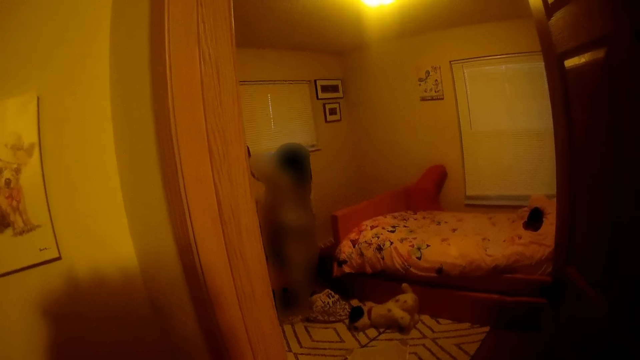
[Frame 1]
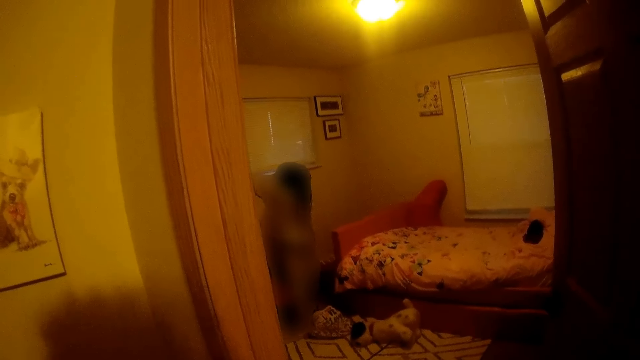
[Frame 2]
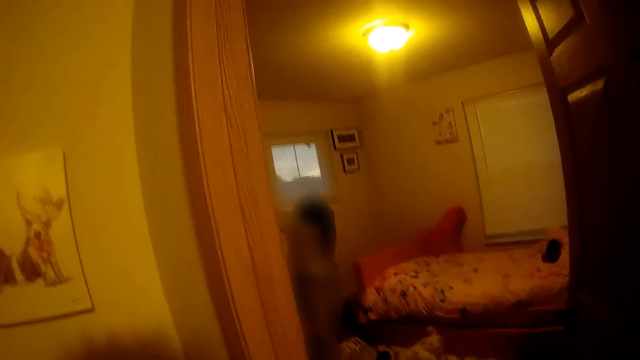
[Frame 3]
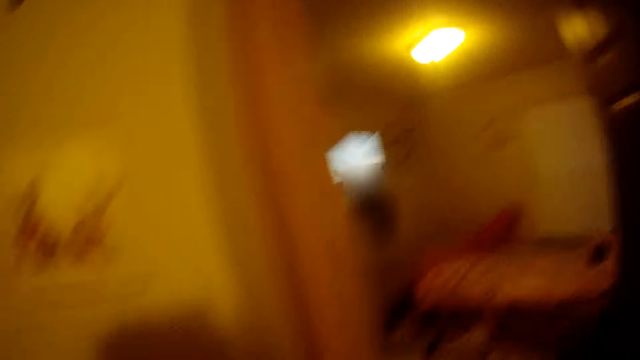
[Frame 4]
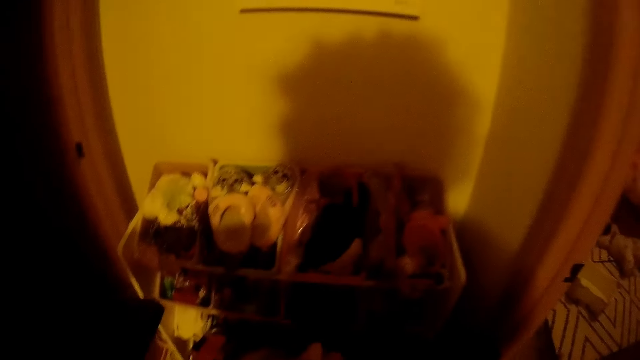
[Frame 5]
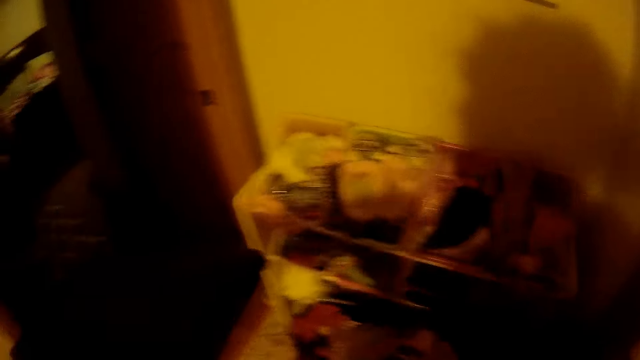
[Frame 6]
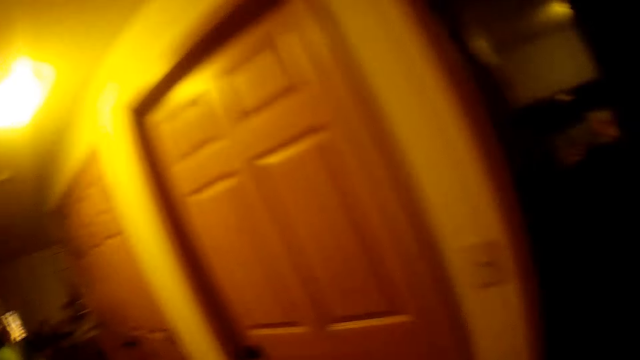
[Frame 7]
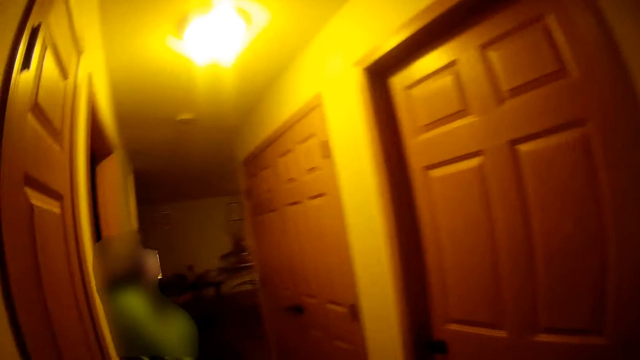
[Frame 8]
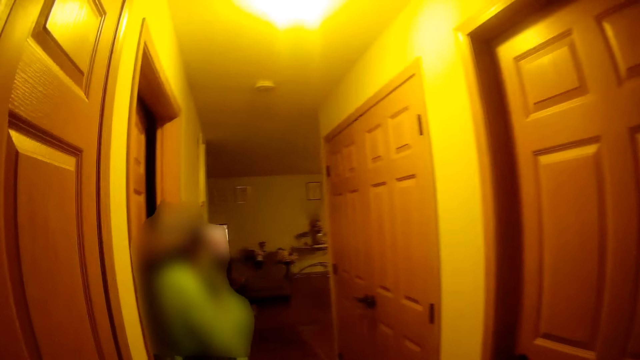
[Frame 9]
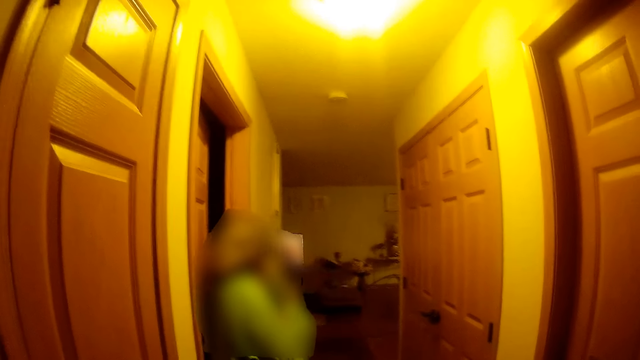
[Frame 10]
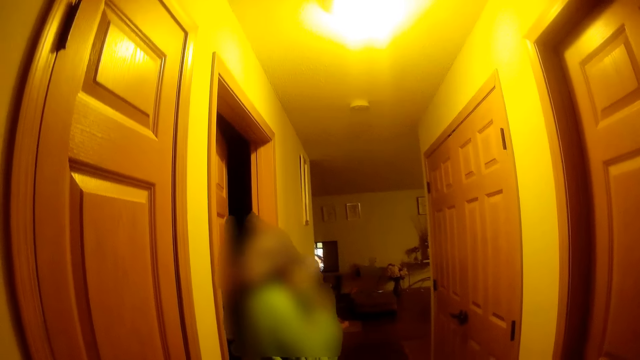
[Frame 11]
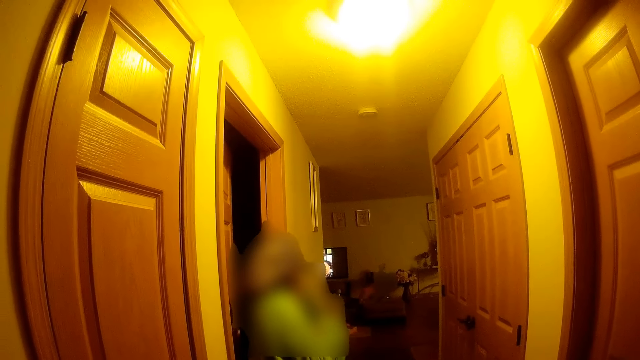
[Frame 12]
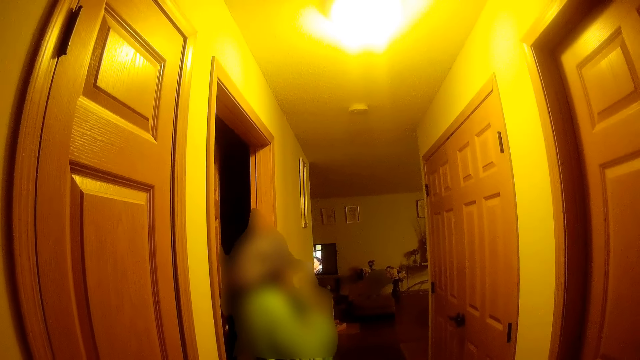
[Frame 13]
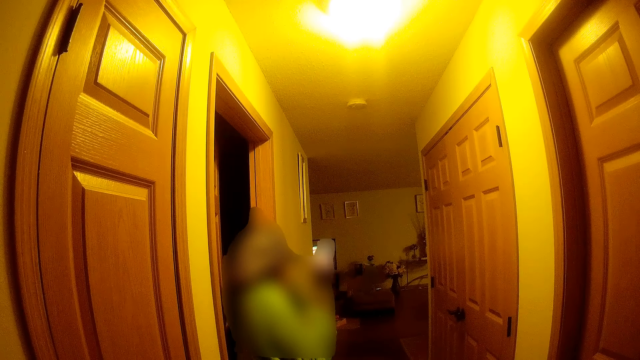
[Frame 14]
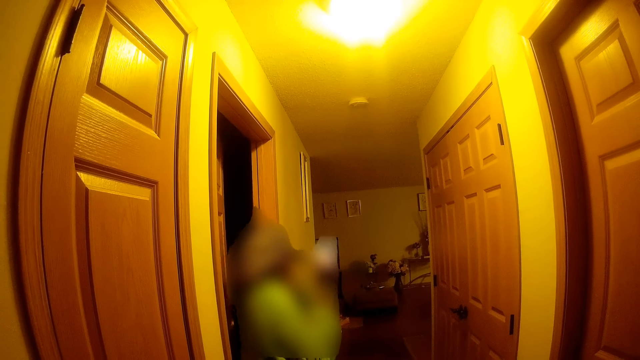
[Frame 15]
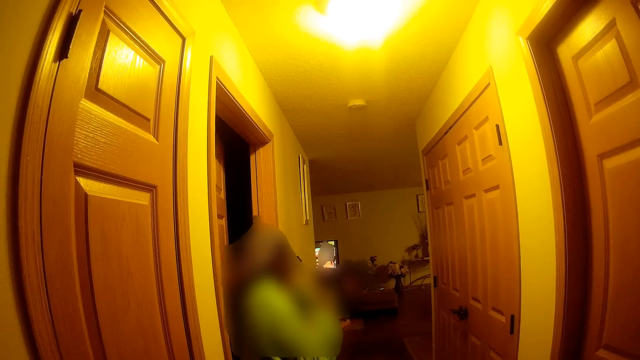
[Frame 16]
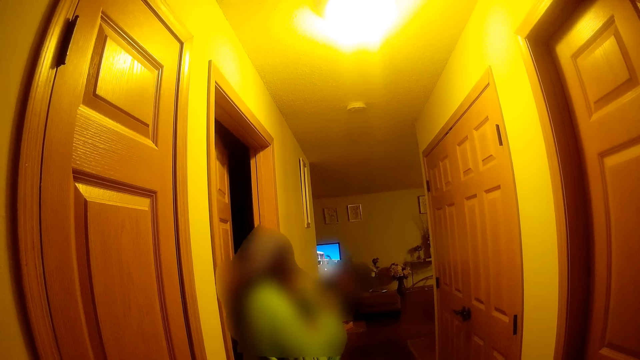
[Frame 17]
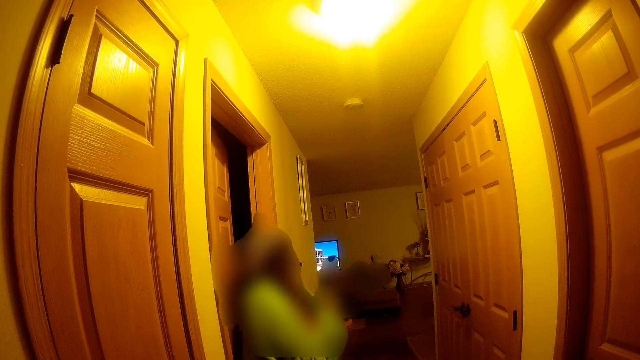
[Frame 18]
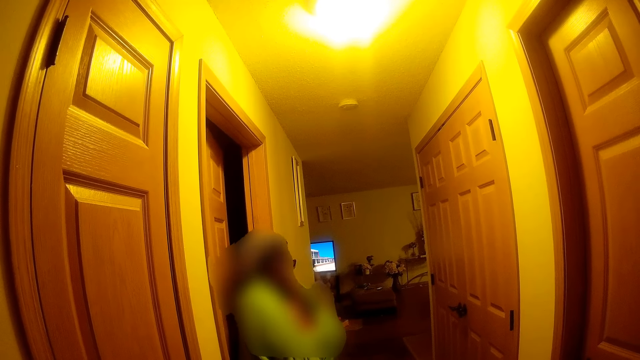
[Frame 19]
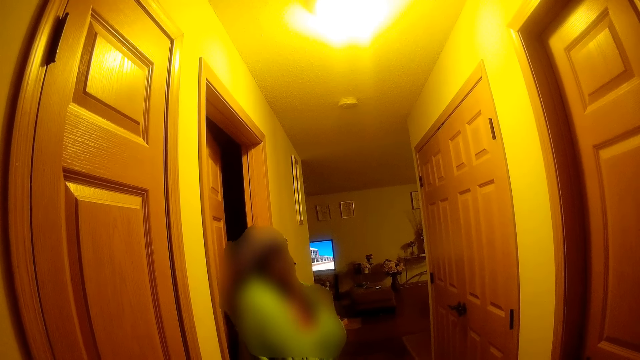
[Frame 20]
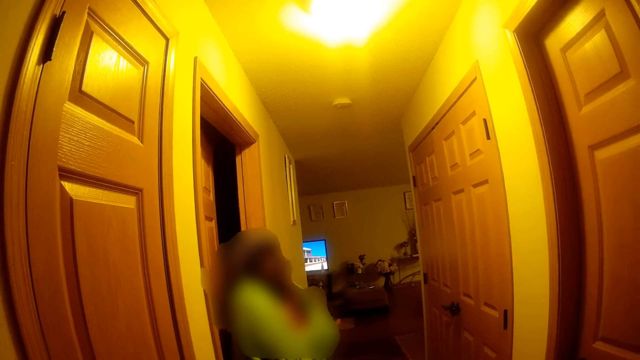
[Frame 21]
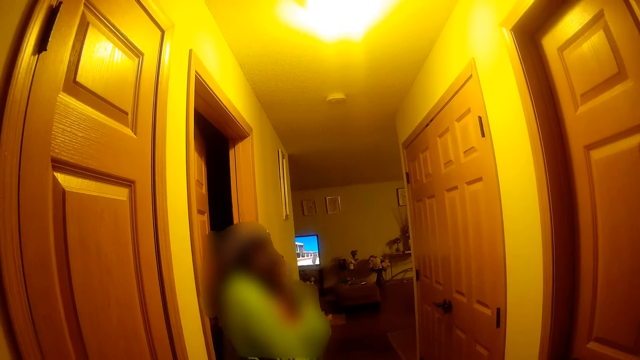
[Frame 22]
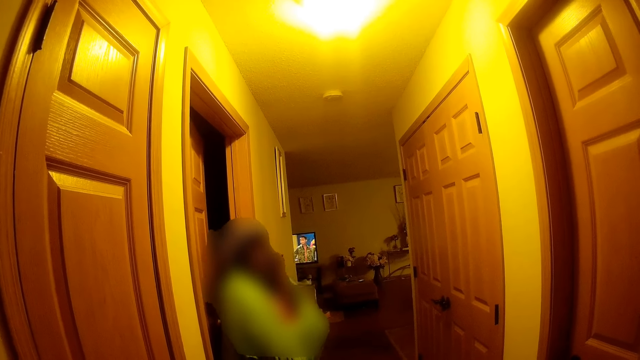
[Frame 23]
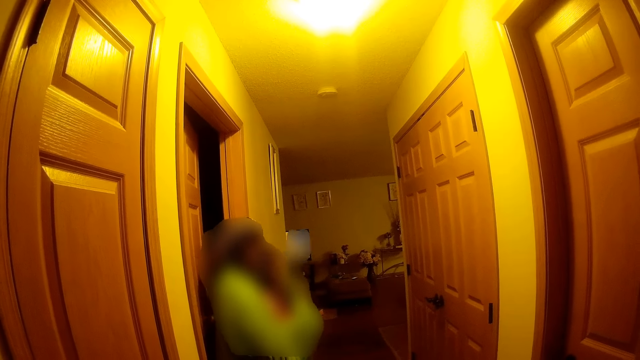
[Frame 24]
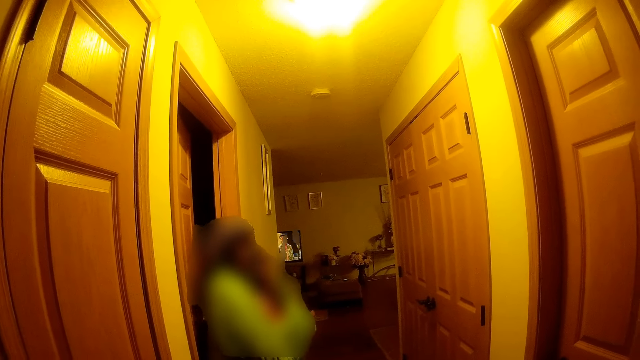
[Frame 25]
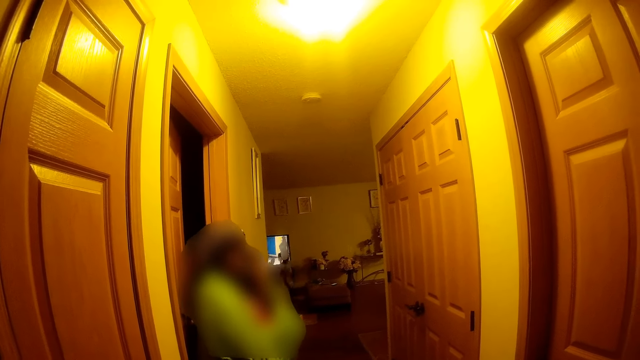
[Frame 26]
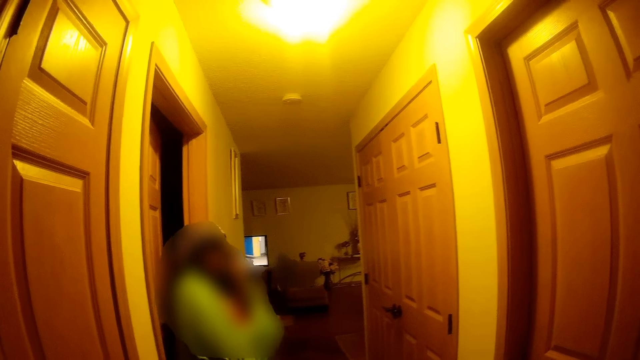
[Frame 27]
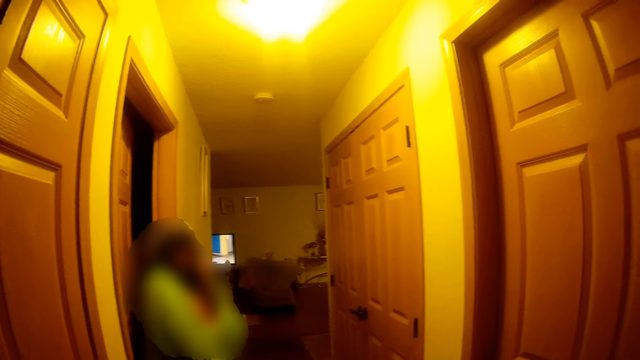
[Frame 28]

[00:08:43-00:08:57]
The camera wearer talks to the child. They look at another person. The person speaks to the camera wearer. The camera wearer chats with the child. They speak to the person. The person speaks to the camera wearer. The camera wearer speaks to the person. The person speaks to the camera wearer.

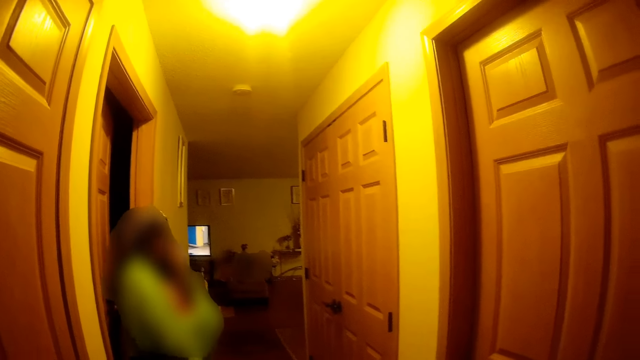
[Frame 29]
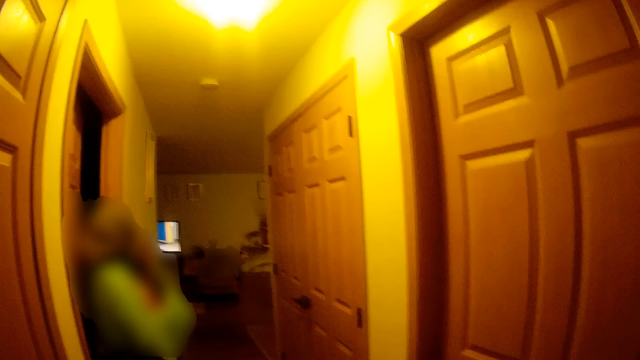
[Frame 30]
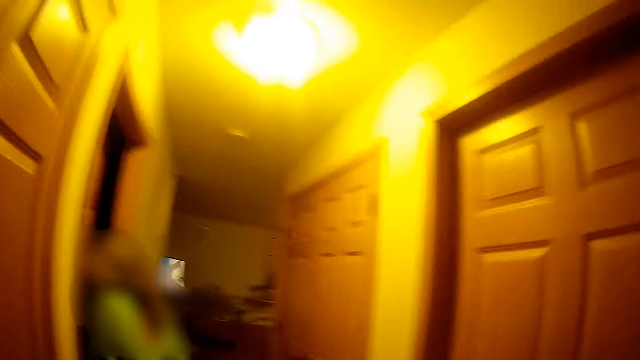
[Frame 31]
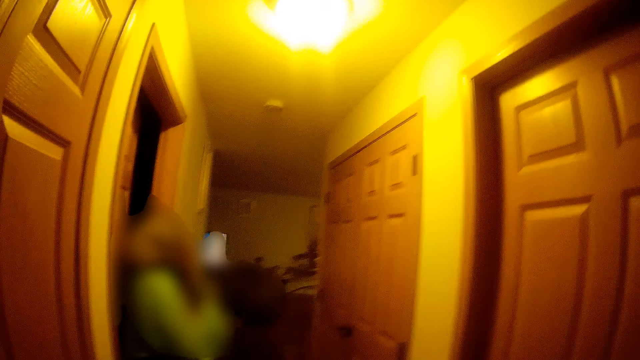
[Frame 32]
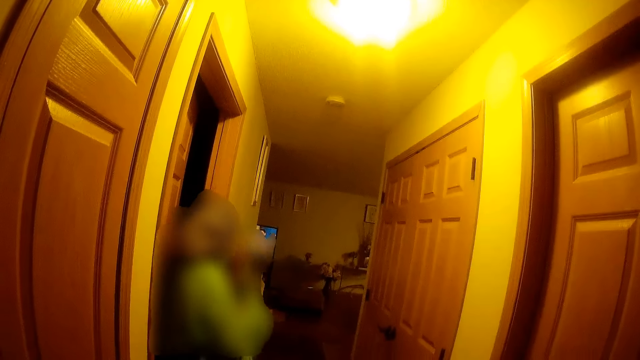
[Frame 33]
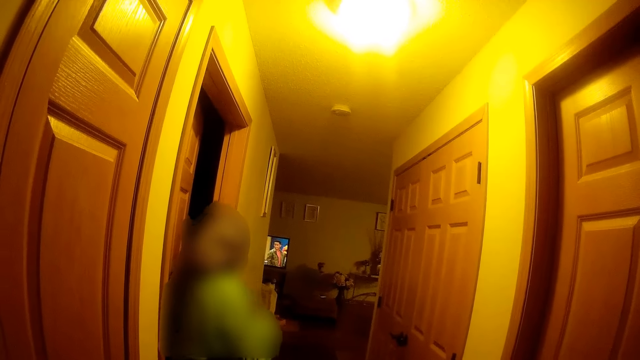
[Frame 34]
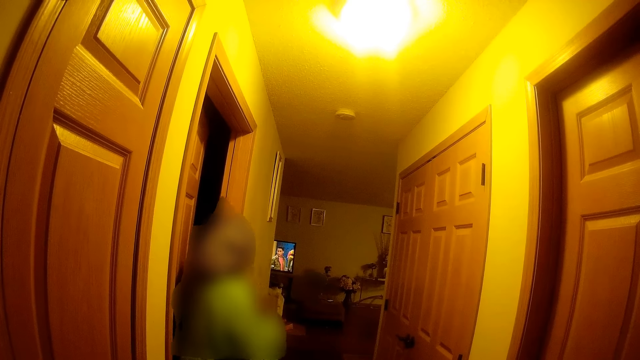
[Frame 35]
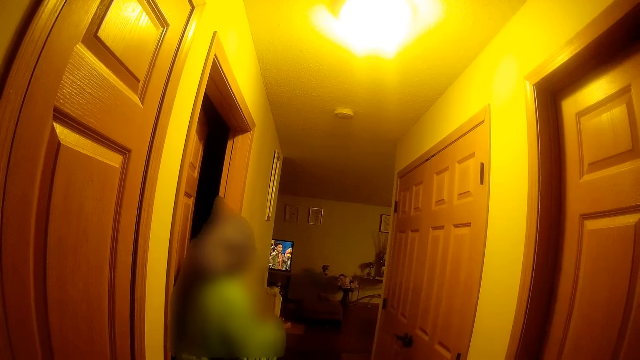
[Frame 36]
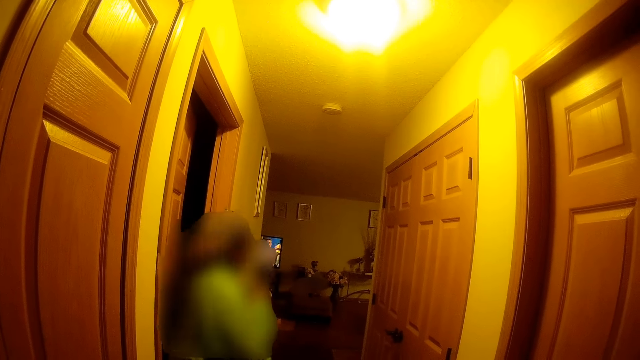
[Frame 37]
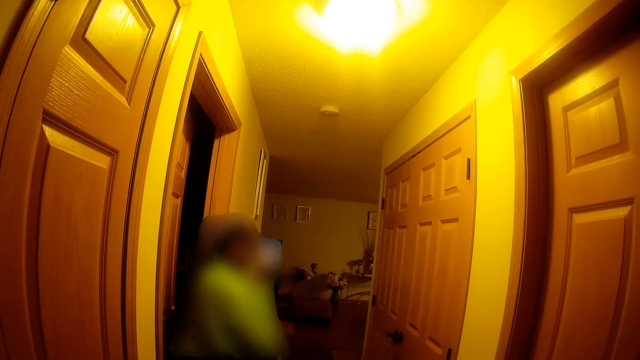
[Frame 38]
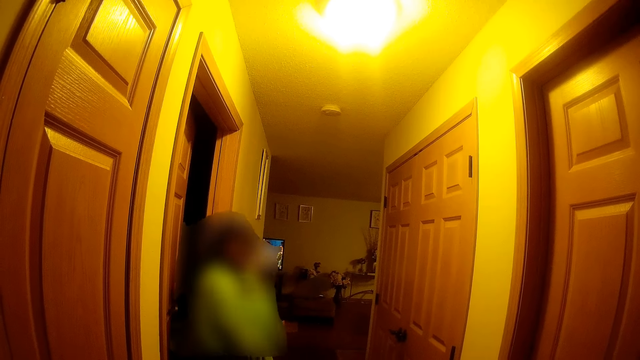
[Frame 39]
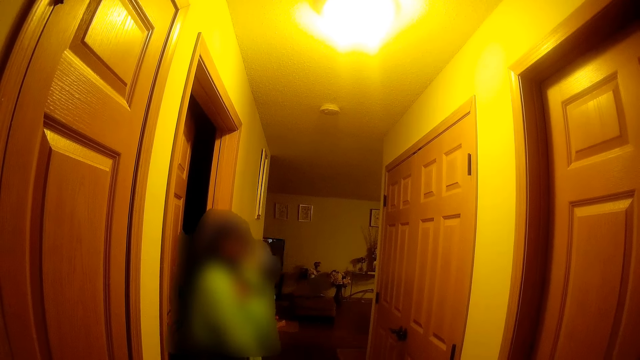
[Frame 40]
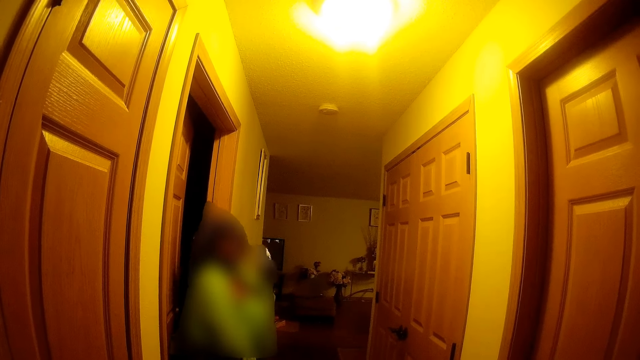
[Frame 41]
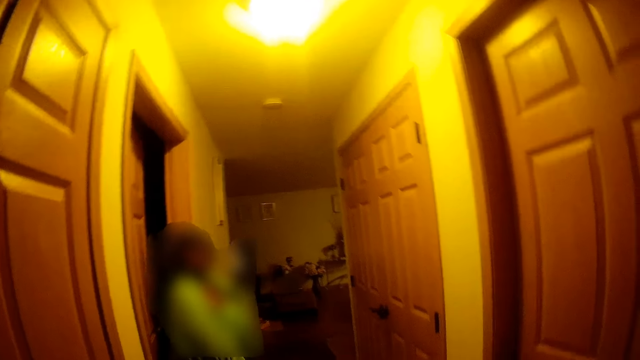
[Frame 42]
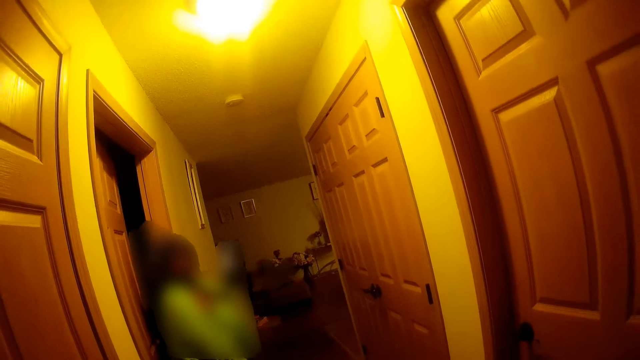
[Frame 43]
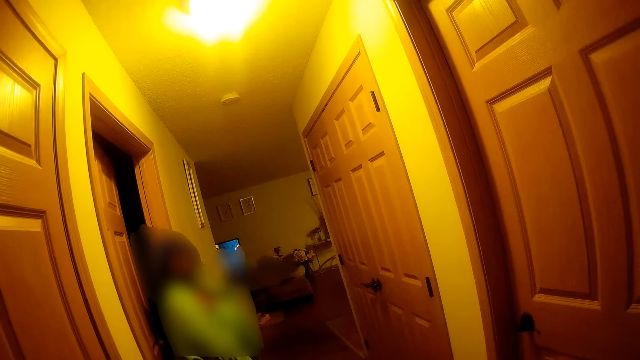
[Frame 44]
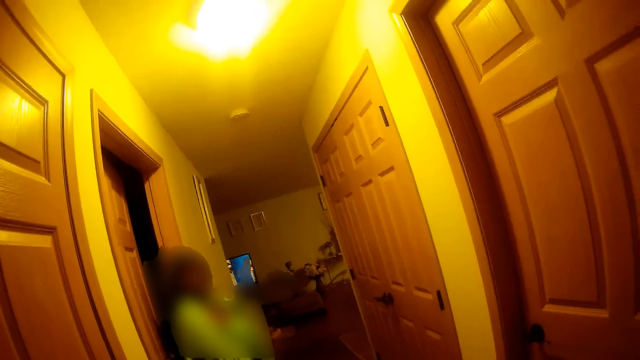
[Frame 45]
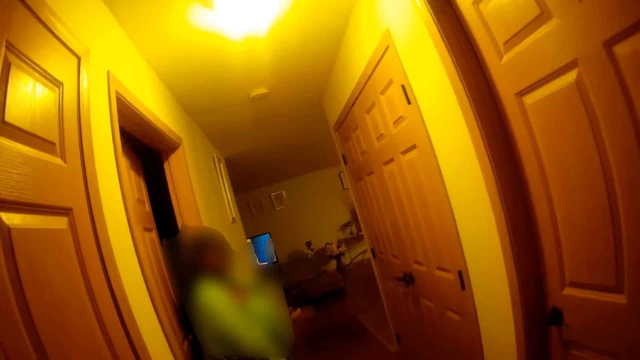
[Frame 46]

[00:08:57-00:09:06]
The camera wearer speaks to a person. The person speaks to the camera wearer. The camera wearer speaks to the person.
